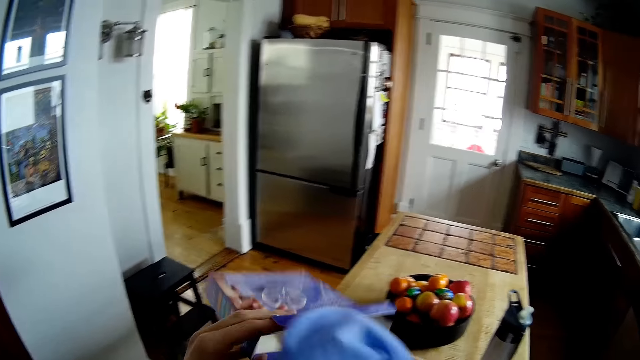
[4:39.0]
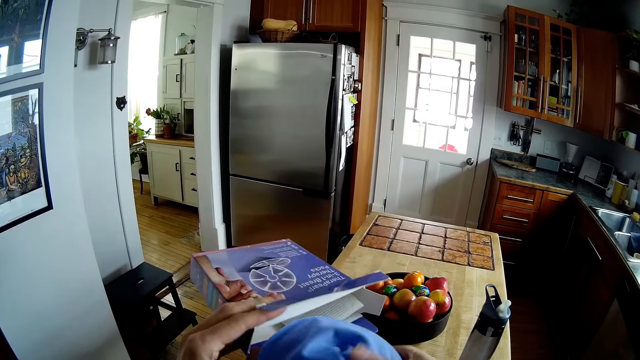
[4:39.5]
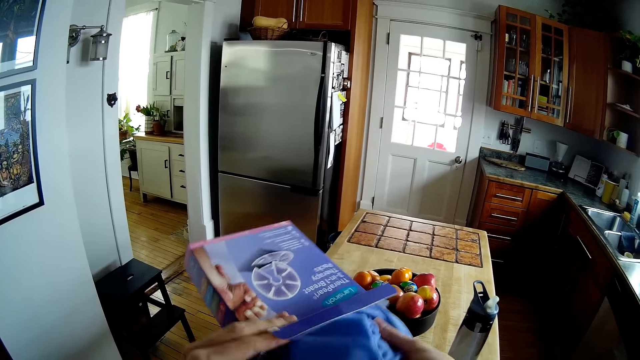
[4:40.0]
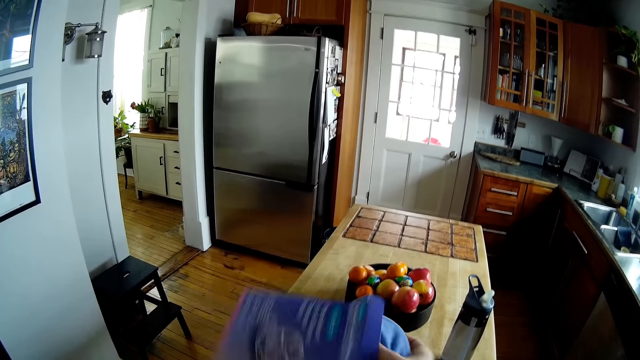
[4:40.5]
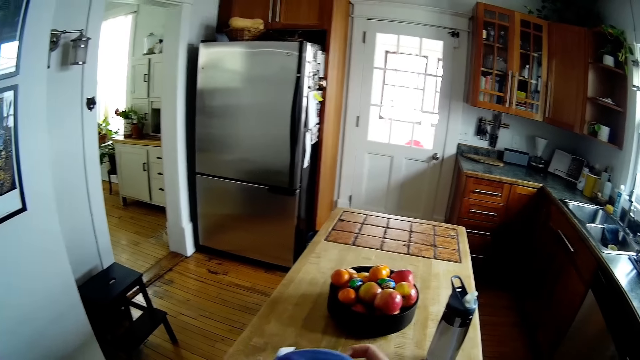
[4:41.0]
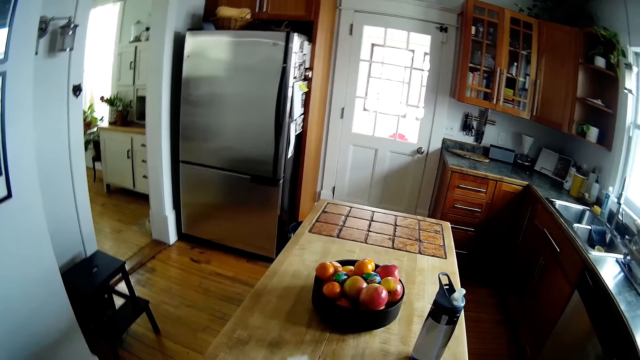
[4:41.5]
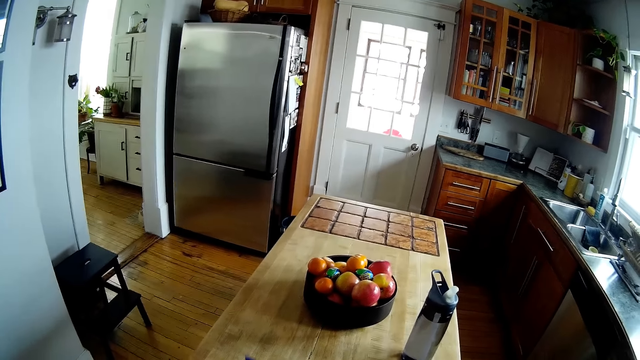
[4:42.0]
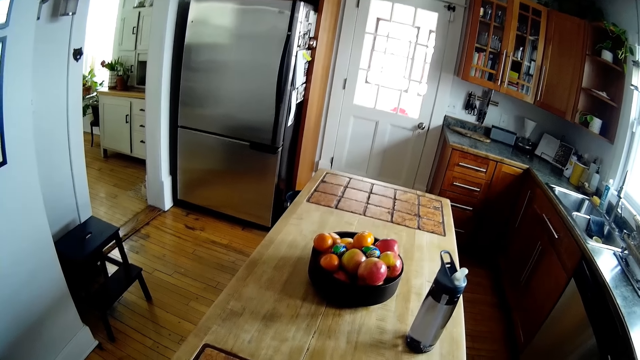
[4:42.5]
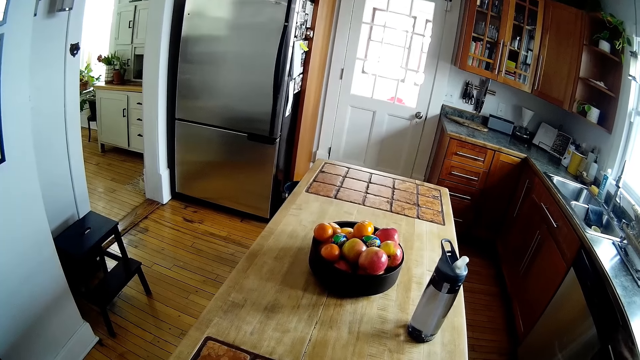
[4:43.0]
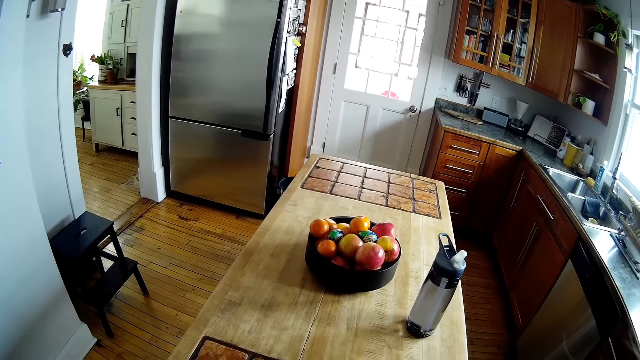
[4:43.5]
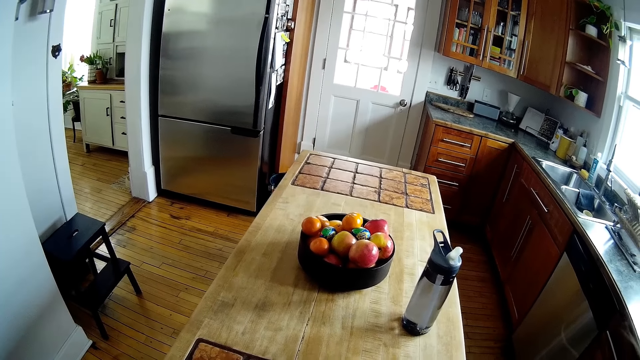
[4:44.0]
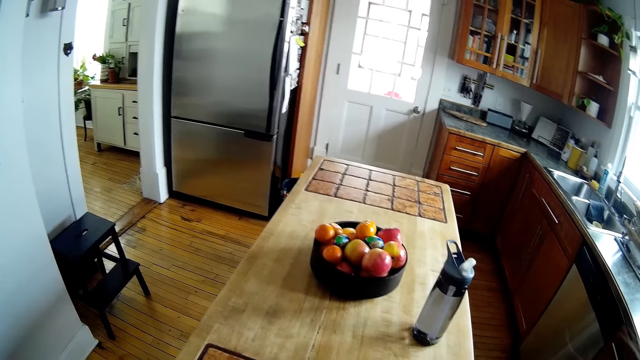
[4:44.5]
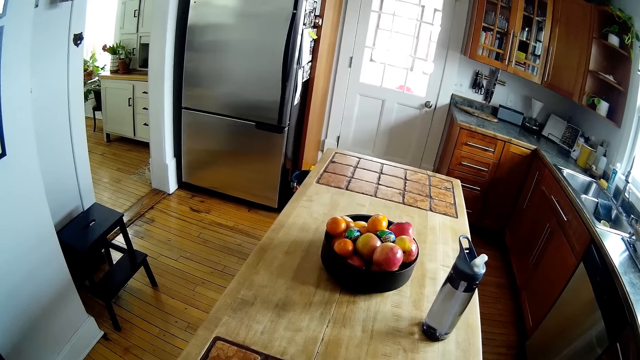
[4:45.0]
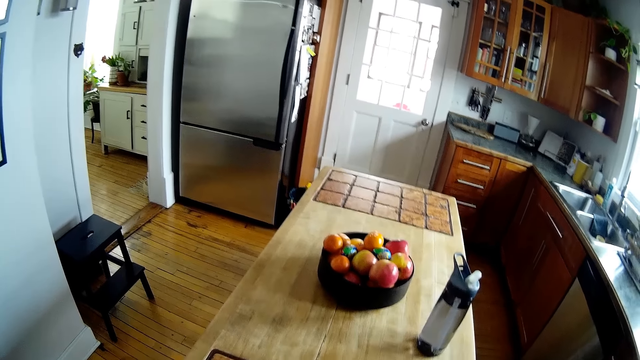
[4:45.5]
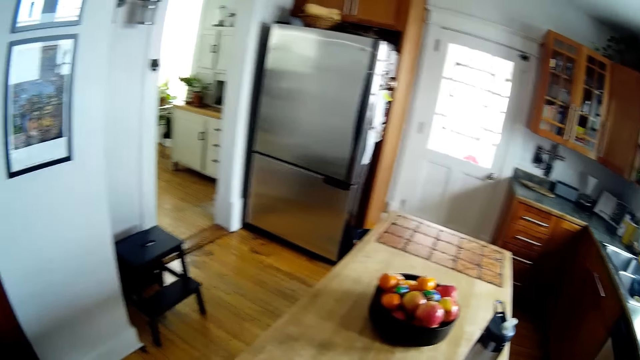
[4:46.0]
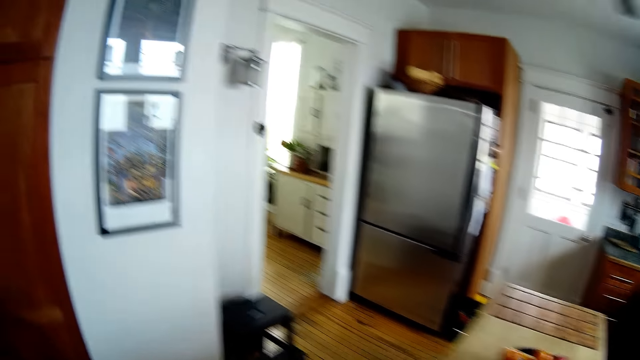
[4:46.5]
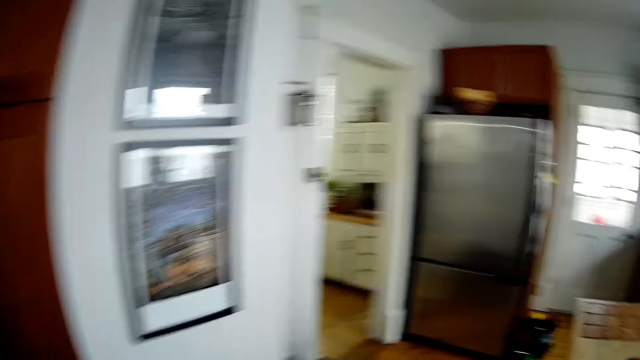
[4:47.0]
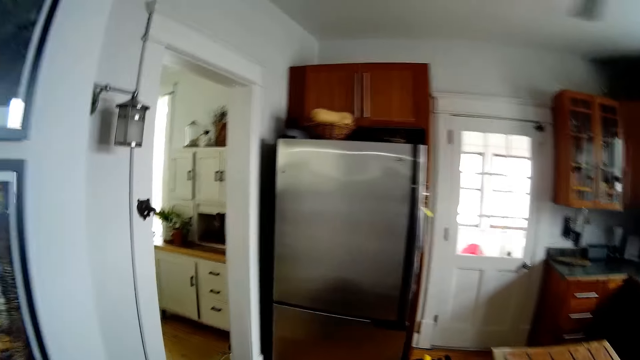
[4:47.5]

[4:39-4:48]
The camera wearer puts a breast pad inside the breast therapy pack.

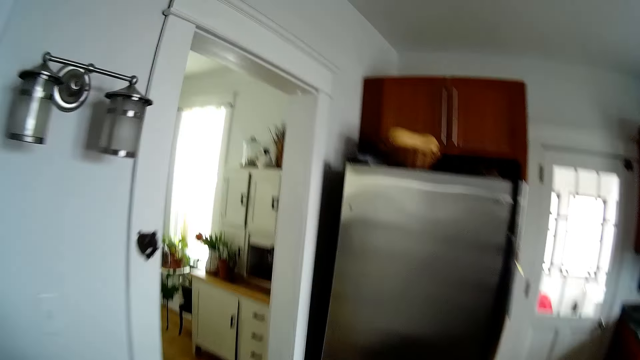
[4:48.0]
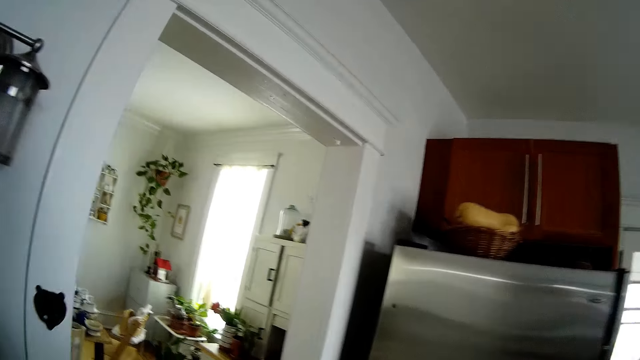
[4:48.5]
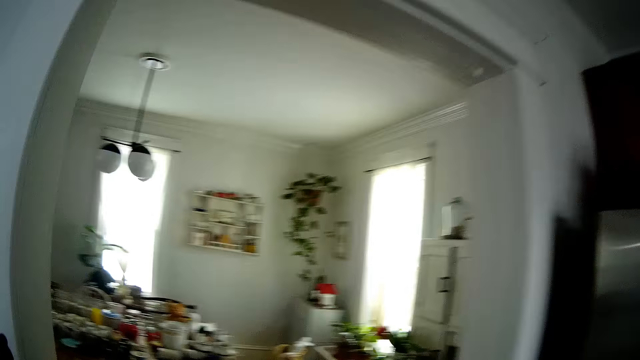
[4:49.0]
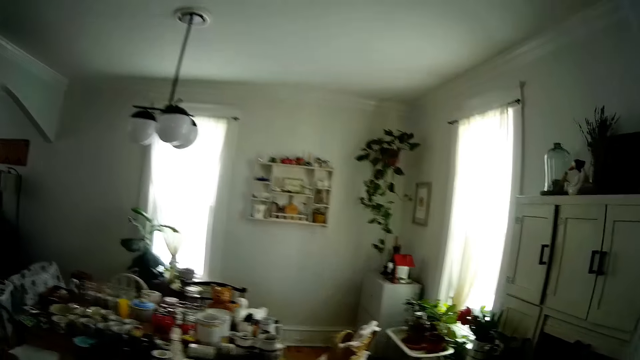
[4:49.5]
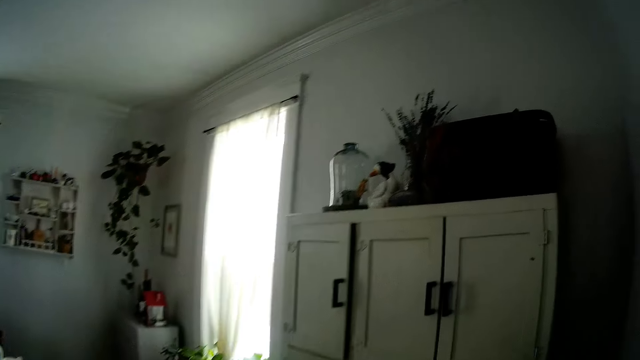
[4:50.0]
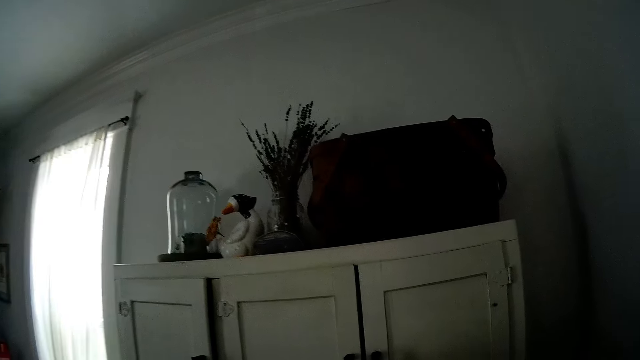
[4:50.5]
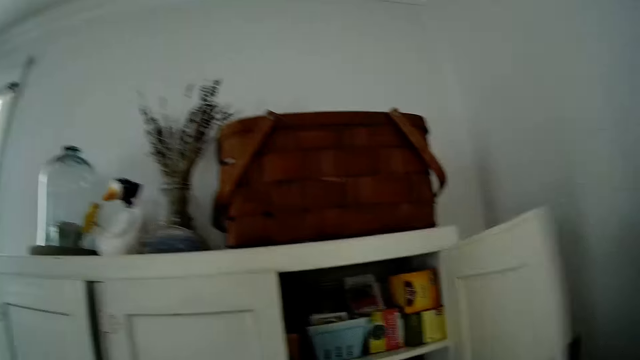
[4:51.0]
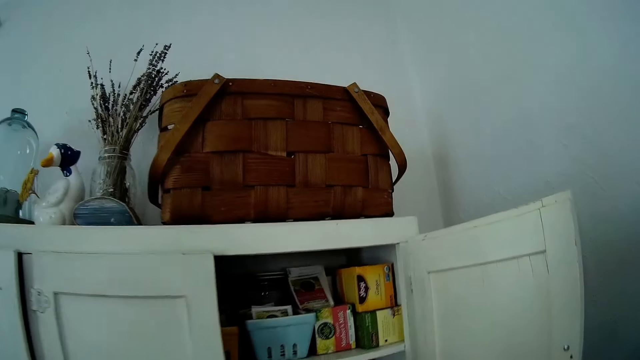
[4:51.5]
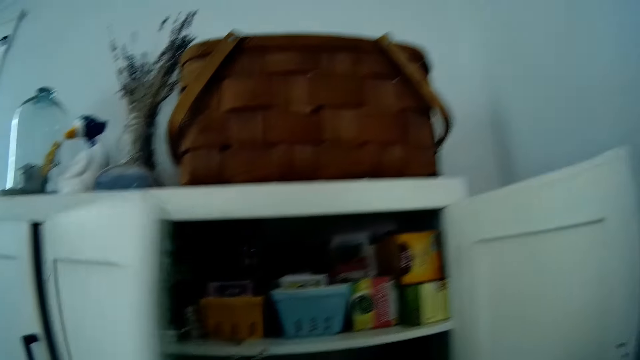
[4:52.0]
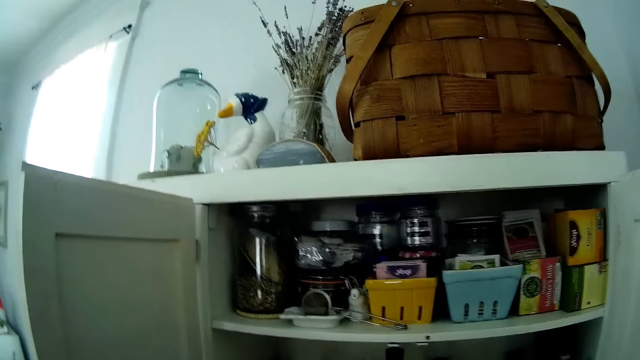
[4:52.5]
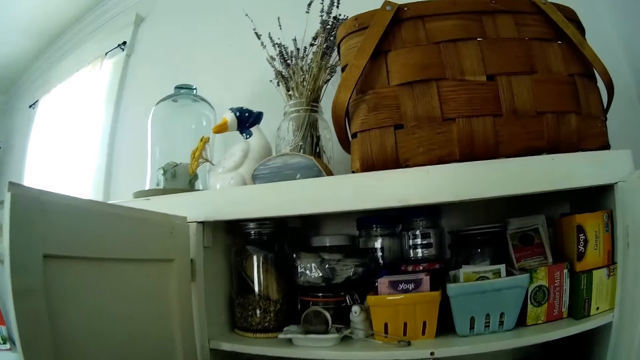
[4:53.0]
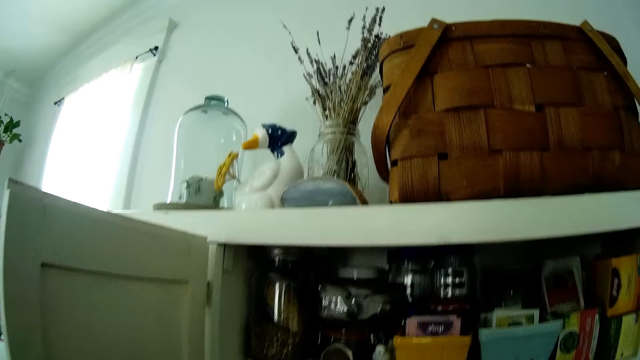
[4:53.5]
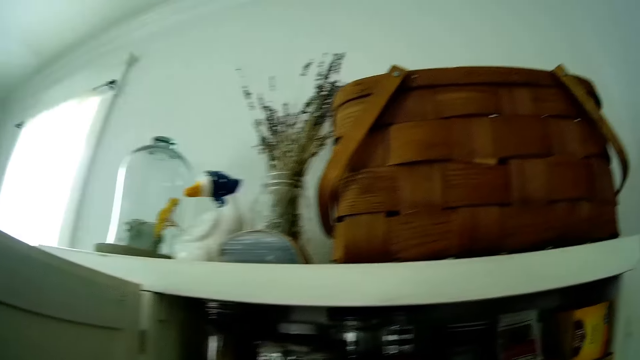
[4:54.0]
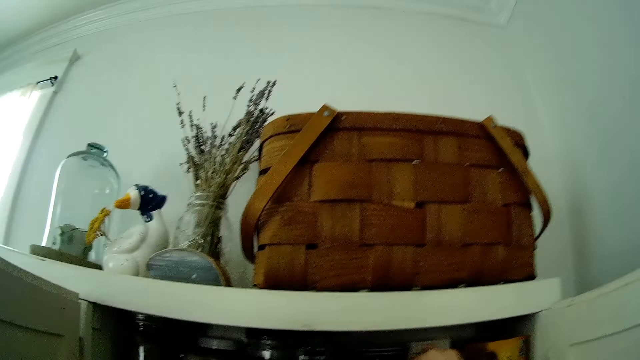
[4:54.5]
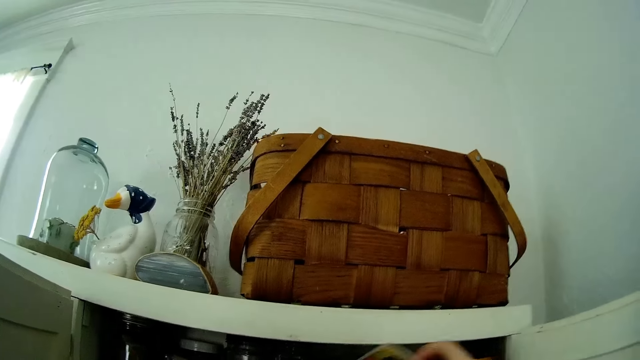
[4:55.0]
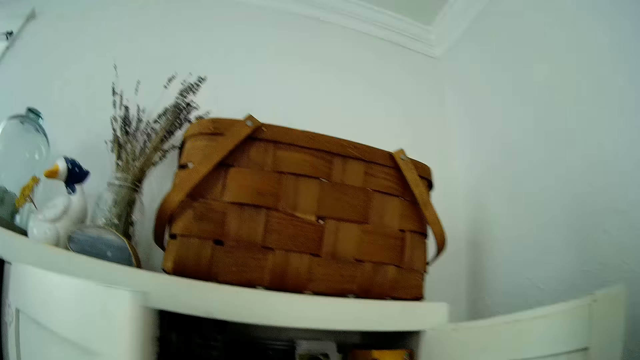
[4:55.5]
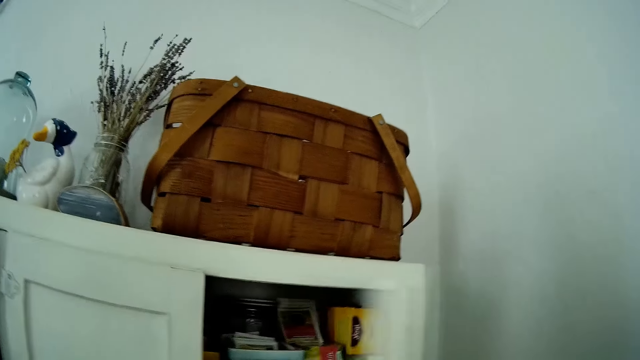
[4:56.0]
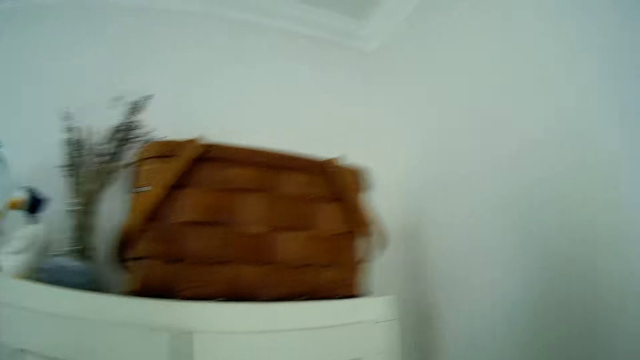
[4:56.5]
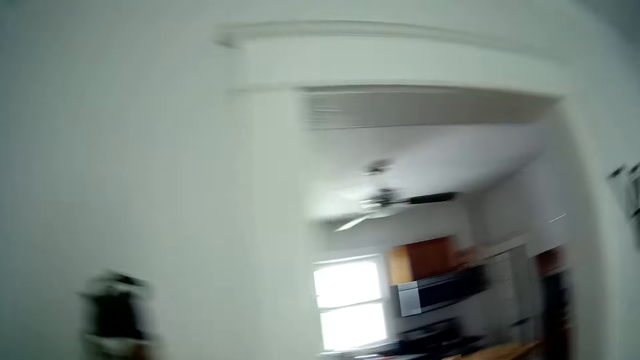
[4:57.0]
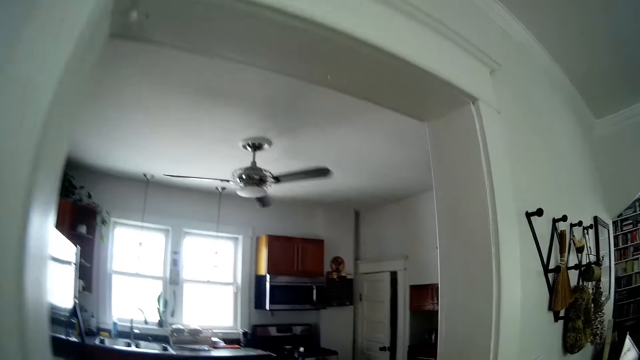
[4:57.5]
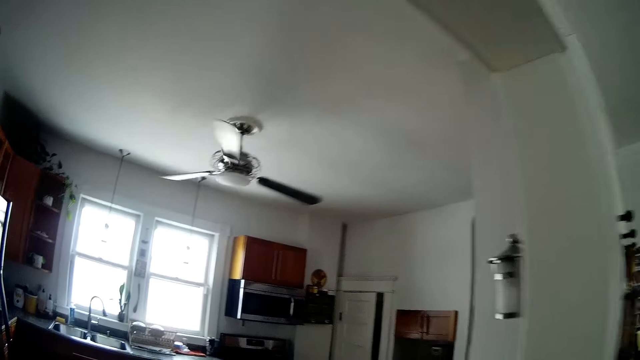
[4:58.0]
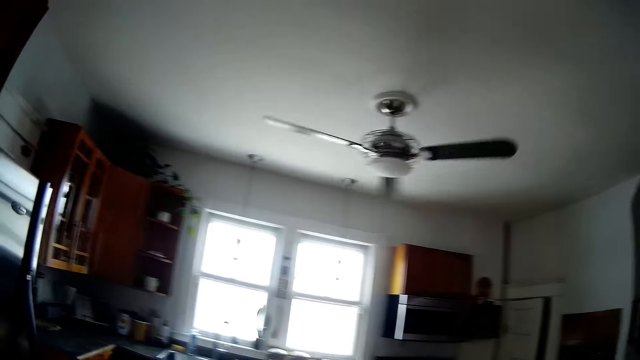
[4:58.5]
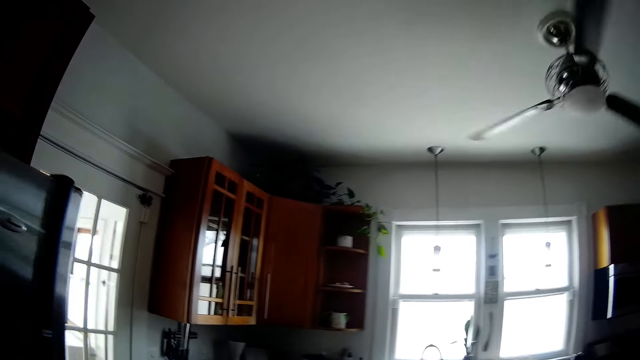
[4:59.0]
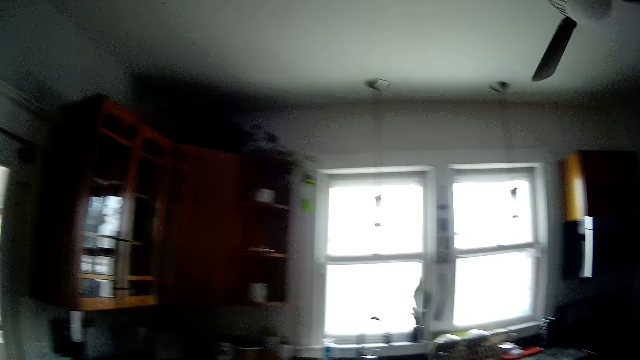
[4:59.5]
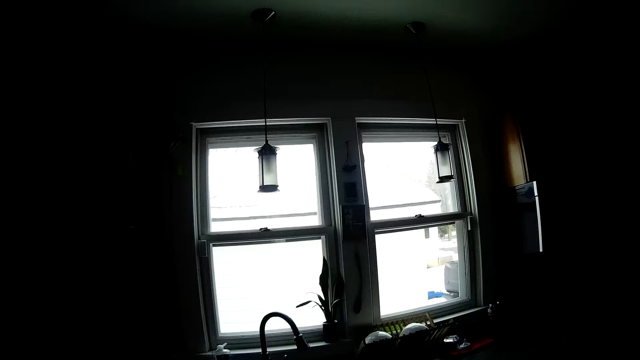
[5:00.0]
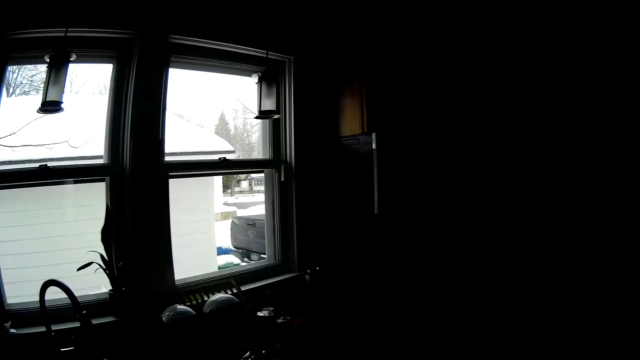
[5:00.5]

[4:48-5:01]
The camera wearer opens a cupboard with her right hand. She opens the cupboard with her left hand. She raises her right hand towards the cupboard. She picks up a tea bag from the cupboard with her right hand. She closes the cupboard with her left hand. She closes the cupboard with her right hand. She walks around in the house.
